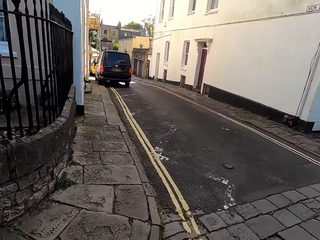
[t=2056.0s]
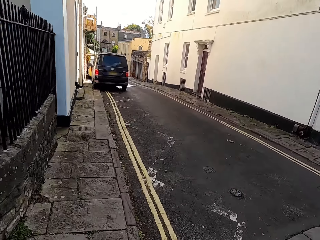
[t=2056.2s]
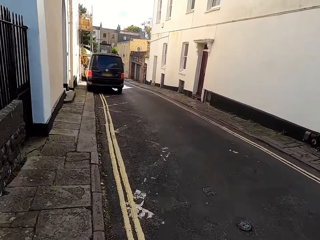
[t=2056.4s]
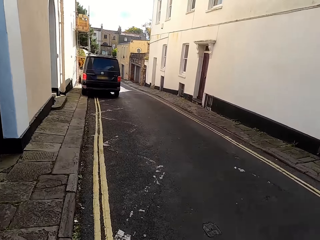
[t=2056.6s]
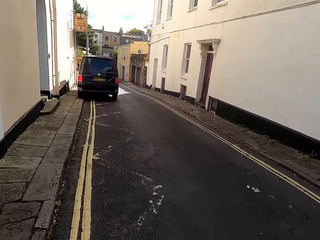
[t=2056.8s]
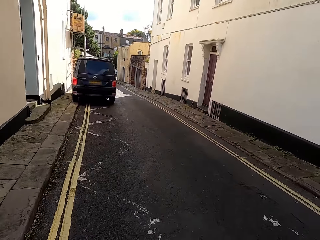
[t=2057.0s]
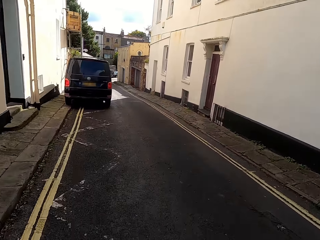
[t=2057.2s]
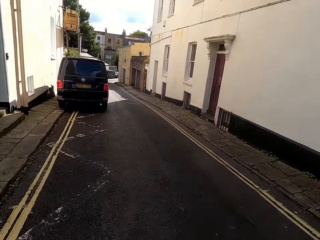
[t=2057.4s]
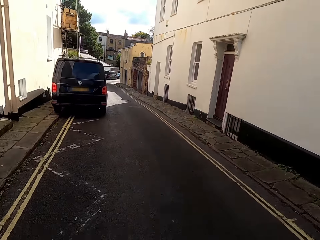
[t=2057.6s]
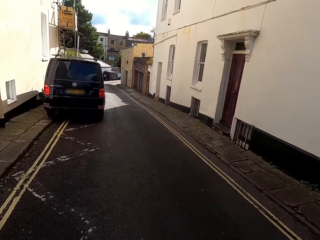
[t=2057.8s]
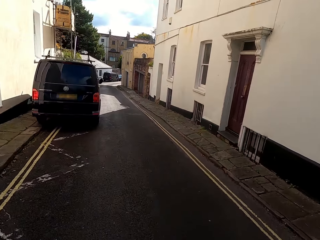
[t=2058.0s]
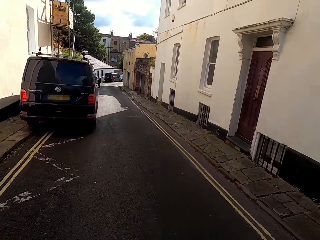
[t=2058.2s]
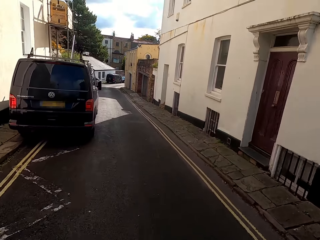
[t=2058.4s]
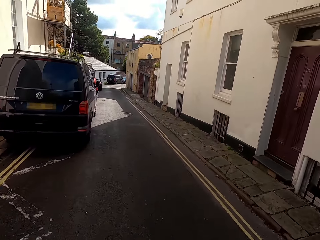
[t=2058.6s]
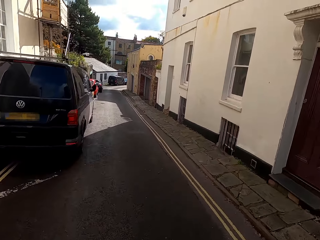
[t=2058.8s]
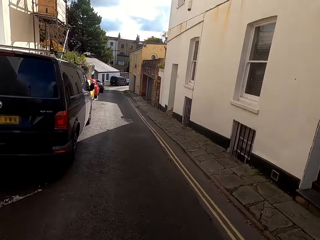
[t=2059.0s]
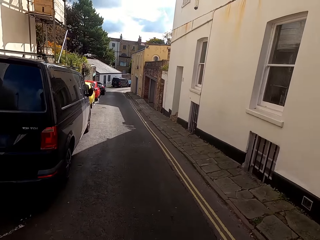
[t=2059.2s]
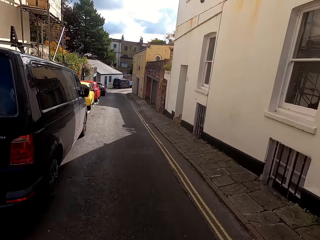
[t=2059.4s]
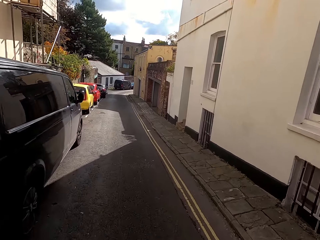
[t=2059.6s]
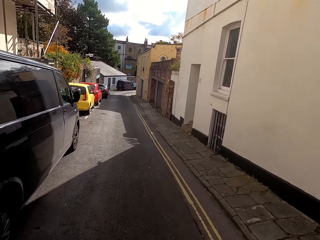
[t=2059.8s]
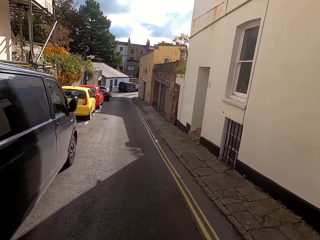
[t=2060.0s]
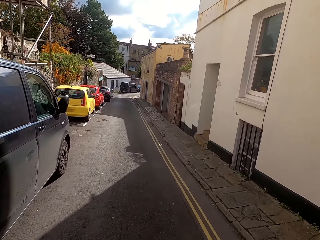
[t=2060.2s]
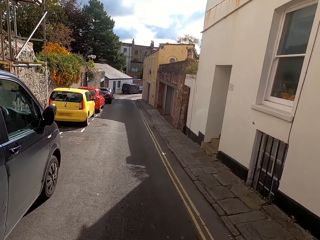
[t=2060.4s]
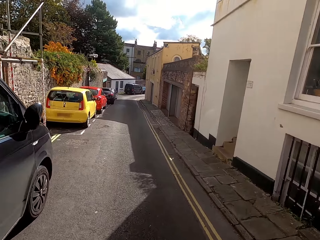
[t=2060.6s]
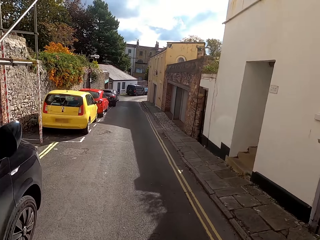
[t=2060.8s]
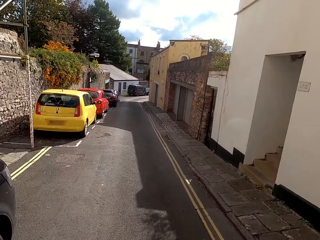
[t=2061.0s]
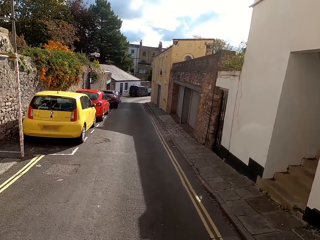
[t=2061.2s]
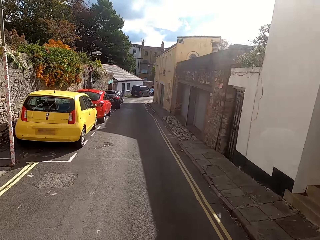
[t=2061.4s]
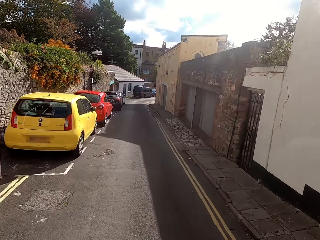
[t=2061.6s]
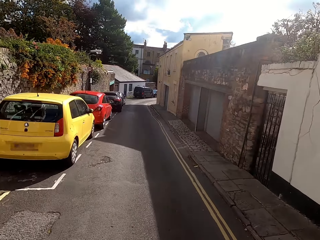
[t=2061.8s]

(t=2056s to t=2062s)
The camera wearer jogs along the road.

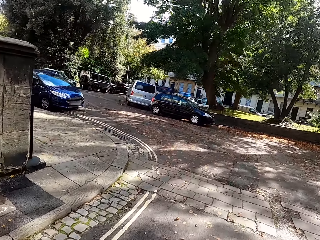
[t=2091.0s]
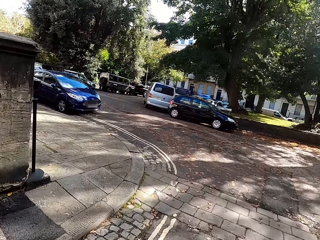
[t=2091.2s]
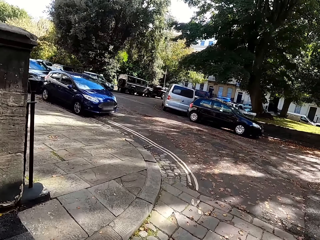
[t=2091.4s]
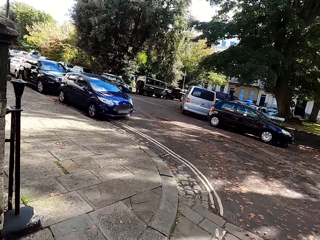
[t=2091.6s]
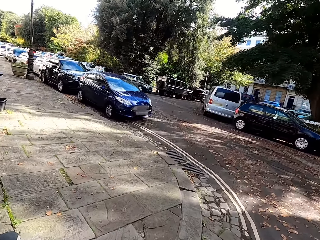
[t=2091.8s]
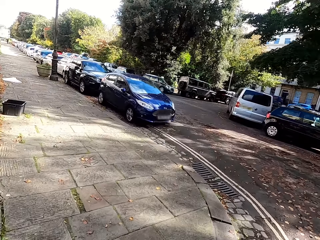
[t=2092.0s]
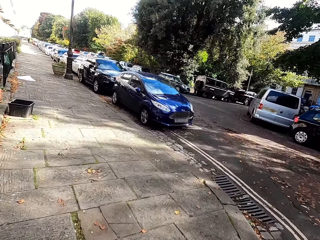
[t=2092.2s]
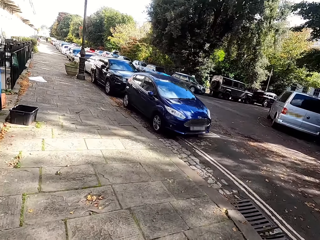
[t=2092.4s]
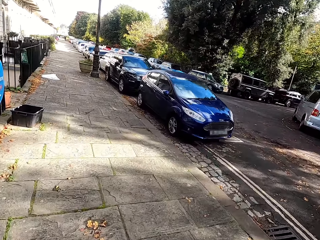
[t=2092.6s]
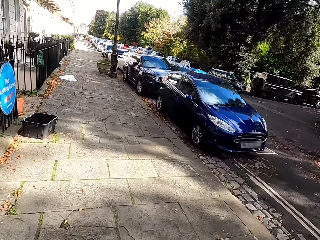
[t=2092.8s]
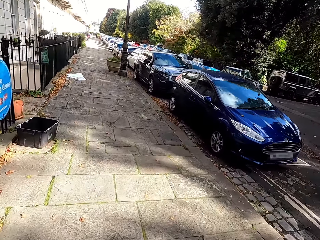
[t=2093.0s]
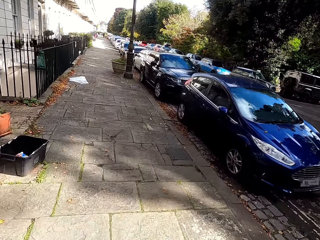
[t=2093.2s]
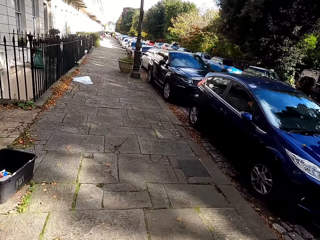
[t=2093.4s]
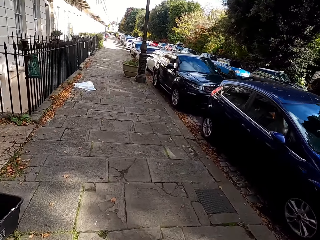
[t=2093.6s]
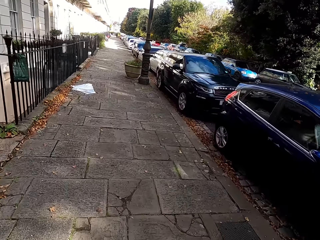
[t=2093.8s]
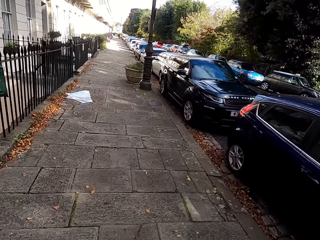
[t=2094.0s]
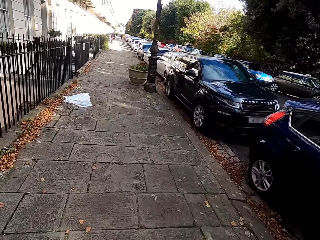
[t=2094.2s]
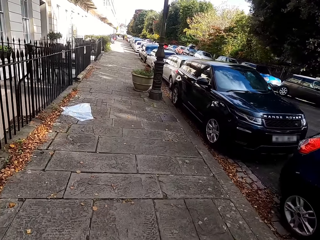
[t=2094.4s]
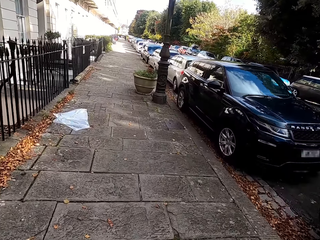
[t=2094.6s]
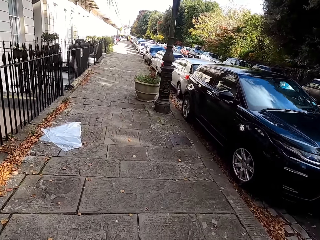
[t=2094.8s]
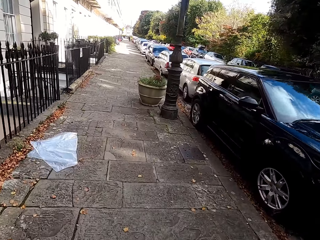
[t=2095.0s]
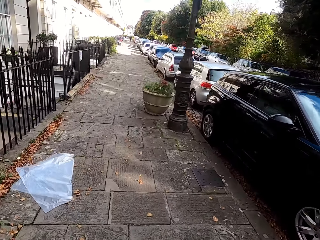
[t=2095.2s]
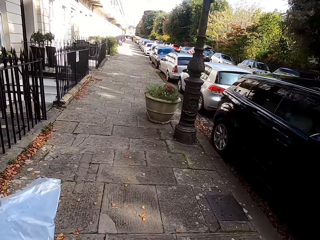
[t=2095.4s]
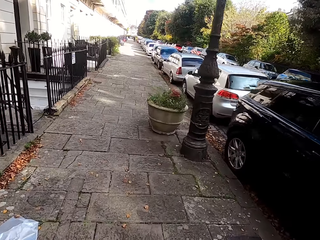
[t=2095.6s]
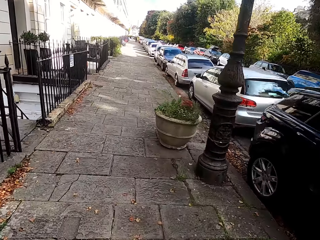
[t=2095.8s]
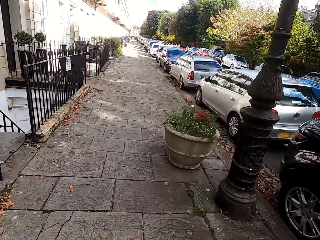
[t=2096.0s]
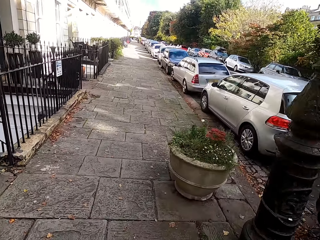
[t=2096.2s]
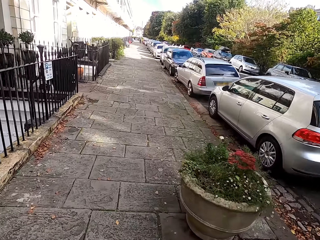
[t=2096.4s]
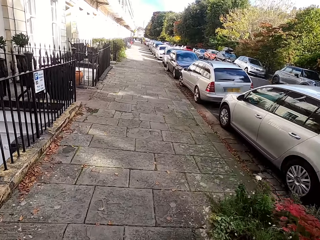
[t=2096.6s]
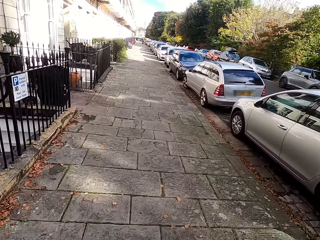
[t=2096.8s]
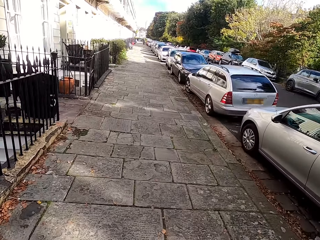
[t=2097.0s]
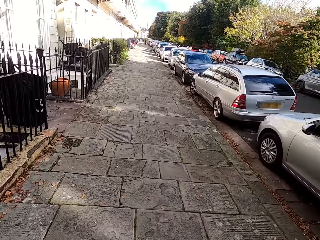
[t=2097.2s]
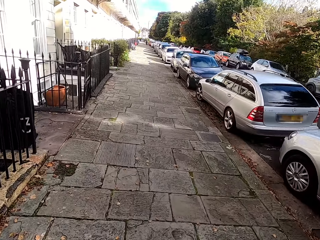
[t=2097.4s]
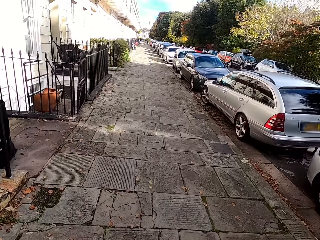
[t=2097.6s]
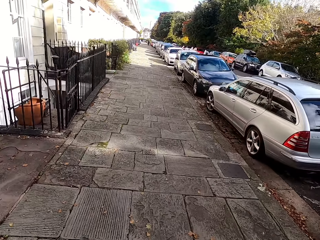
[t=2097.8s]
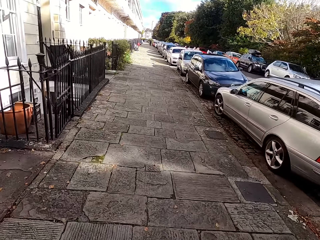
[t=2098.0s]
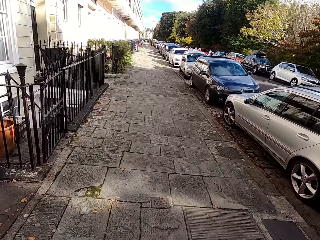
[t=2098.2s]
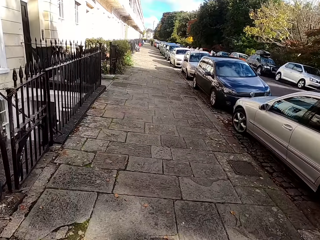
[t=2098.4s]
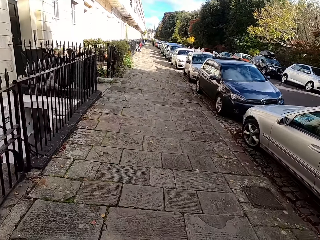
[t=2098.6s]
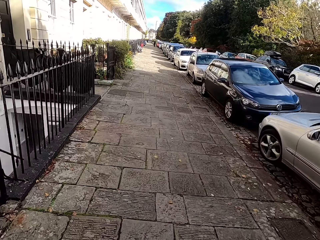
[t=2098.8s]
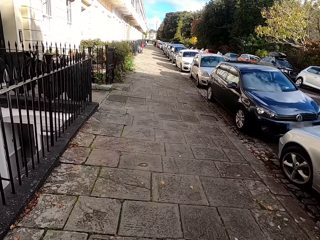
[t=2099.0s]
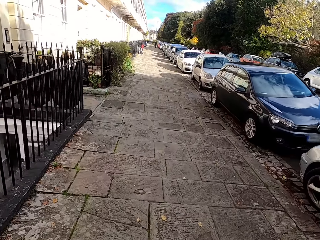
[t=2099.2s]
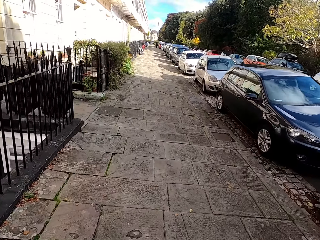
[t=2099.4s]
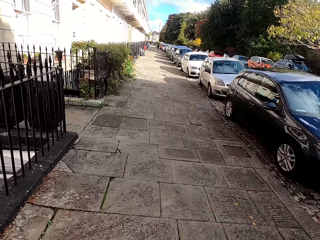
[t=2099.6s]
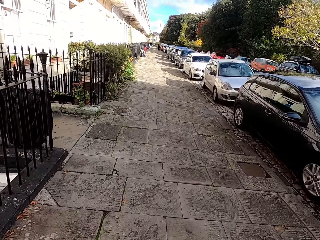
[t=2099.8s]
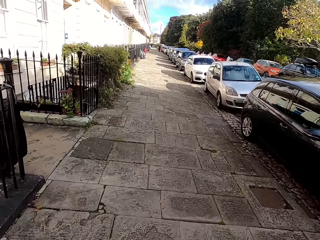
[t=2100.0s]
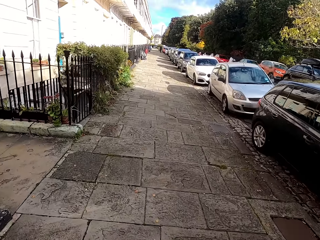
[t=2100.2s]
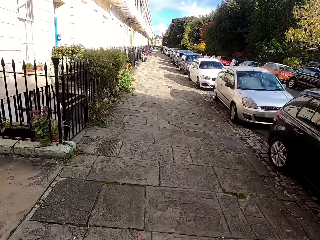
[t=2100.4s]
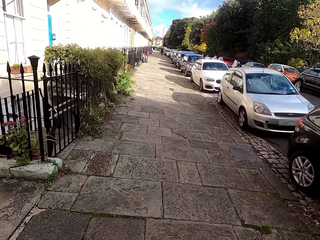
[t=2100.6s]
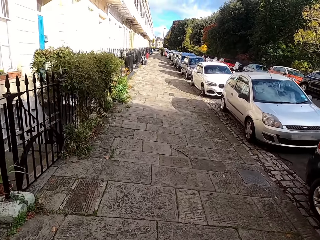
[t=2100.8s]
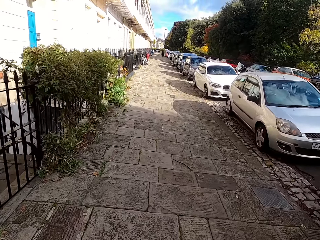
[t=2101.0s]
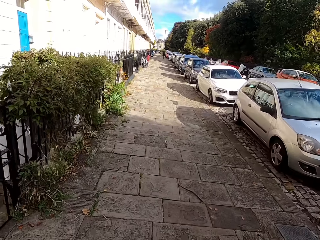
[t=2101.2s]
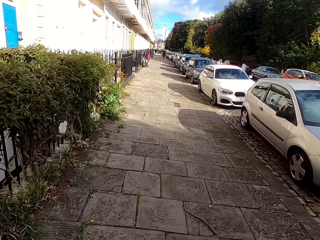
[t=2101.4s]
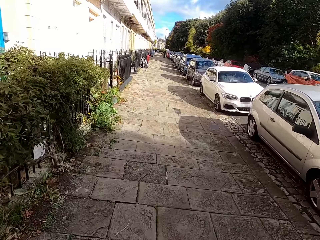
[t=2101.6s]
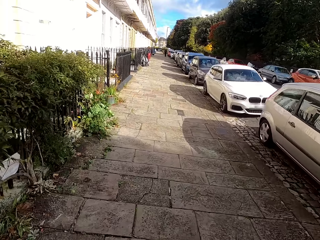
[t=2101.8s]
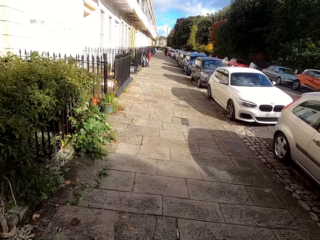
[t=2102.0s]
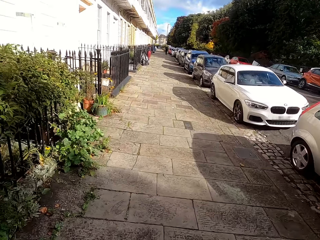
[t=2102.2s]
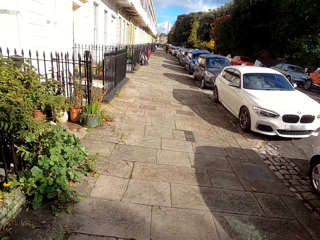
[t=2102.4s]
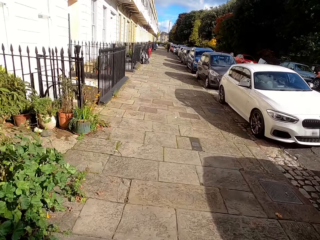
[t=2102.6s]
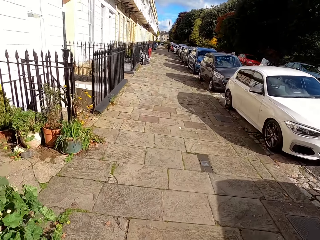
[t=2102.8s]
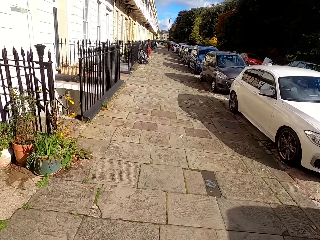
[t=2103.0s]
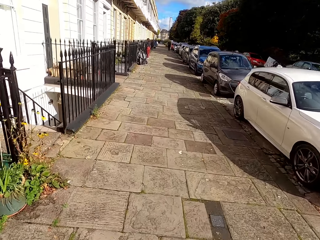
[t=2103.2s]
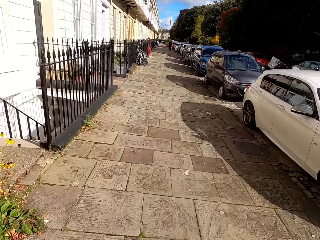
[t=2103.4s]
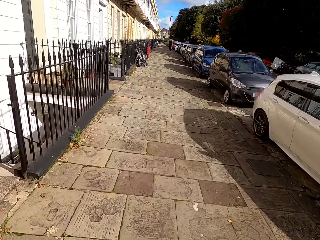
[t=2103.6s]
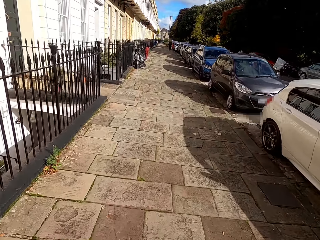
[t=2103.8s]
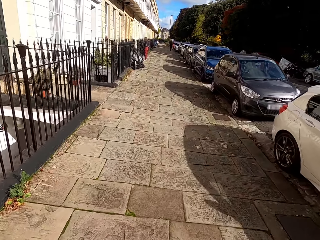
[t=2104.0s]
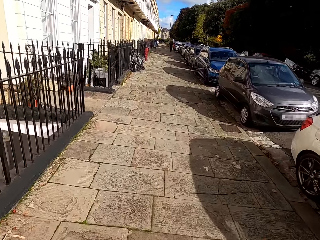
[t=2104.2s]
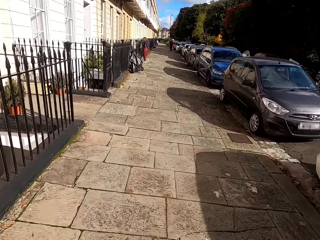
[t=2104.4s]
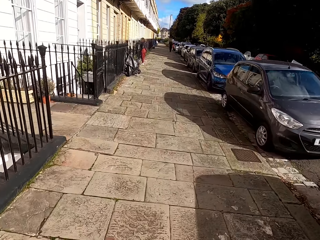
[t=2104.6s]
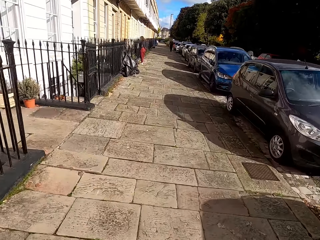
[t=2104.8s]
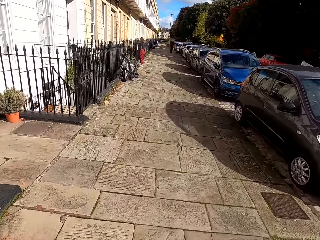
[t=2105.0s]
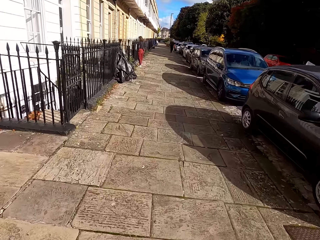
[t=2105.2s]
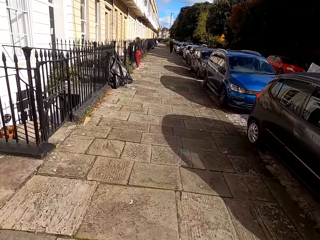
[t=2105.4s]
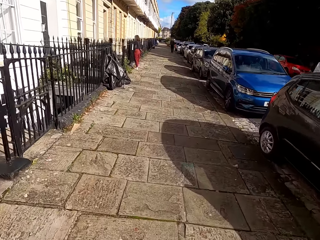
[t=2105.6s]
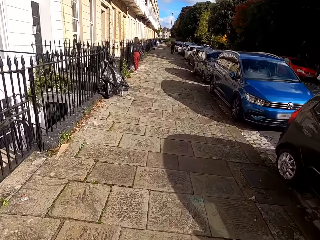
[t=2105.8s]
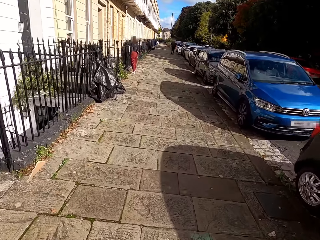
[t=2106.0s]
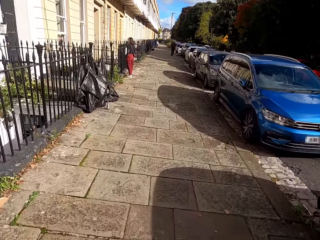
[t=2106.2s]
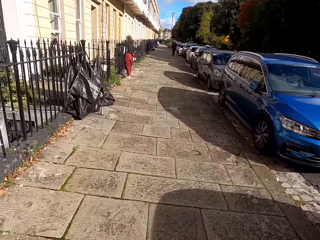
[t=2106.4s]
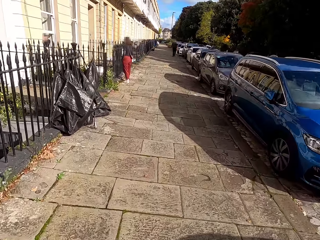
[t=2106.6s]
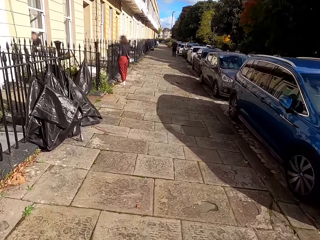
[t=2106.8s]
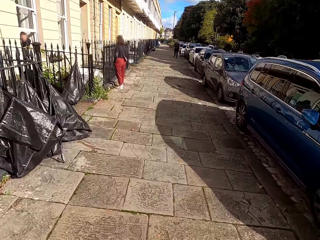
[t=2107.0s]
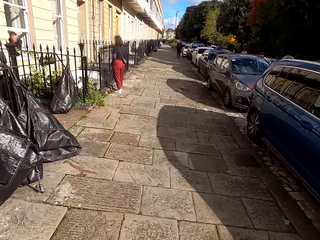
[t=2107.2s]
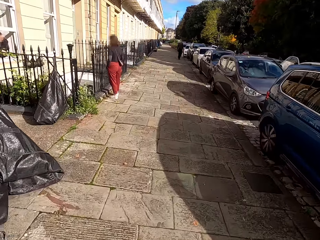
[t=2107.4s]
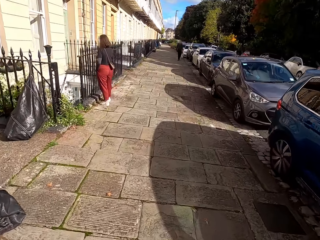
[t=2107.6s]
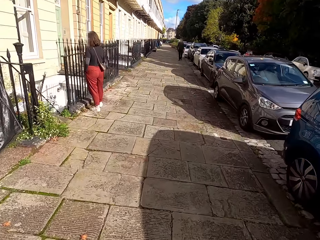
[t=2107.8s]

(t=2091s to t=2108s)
The camera wearer jogs on the pavement.
